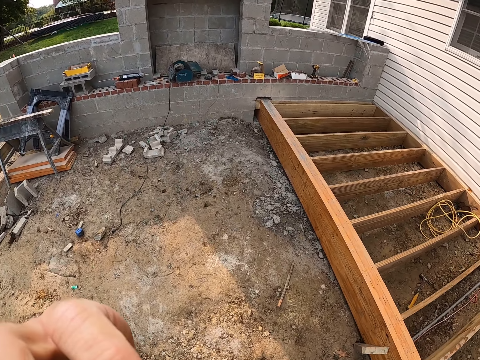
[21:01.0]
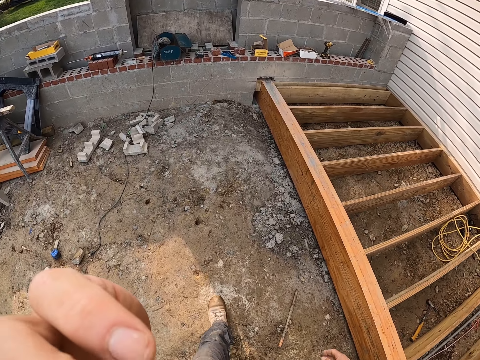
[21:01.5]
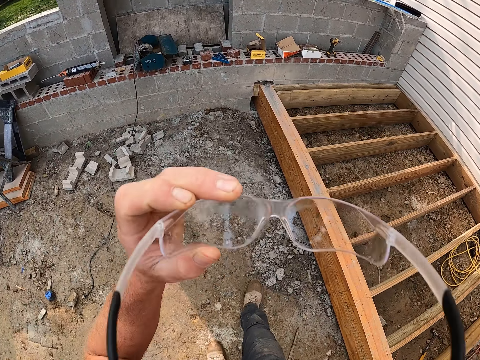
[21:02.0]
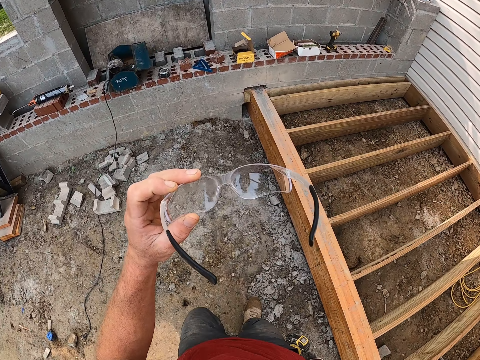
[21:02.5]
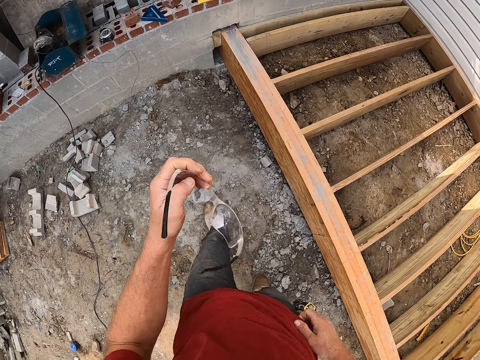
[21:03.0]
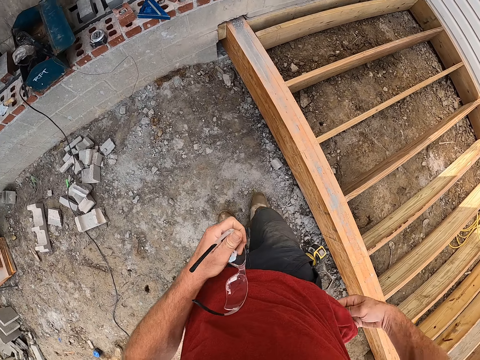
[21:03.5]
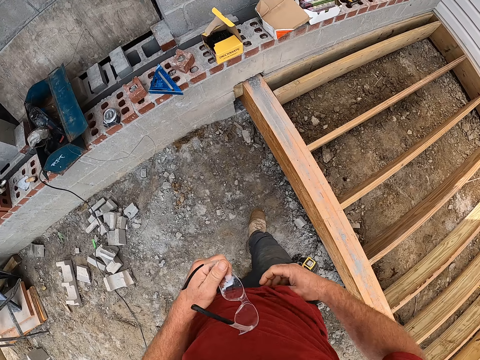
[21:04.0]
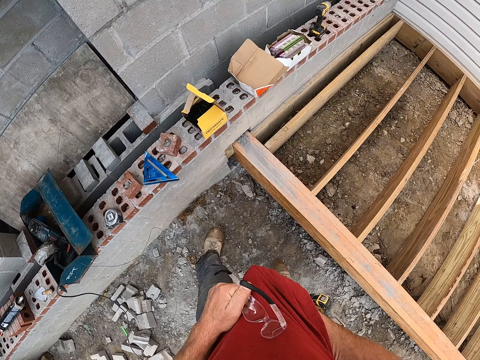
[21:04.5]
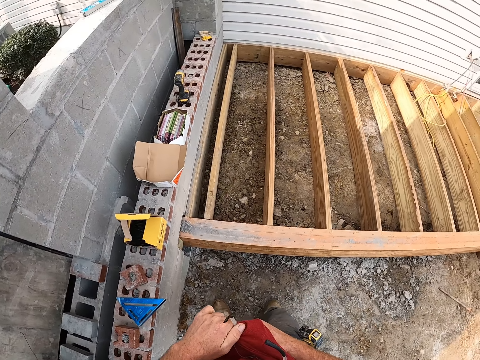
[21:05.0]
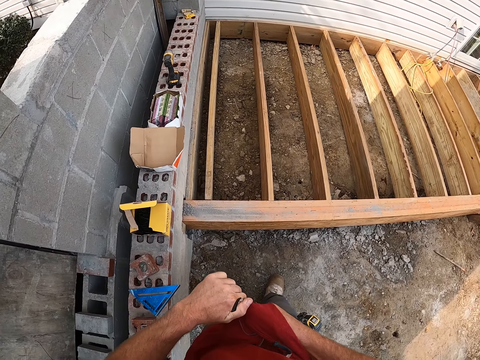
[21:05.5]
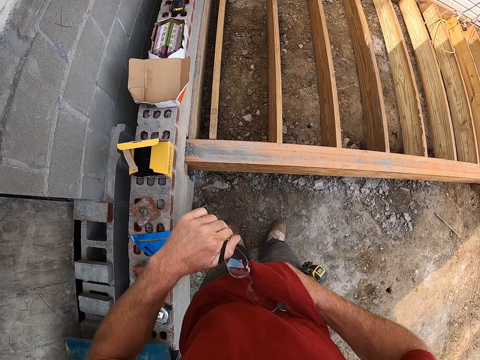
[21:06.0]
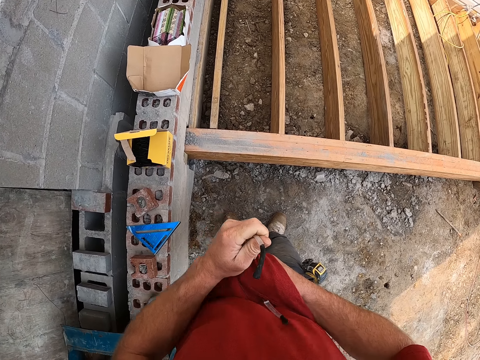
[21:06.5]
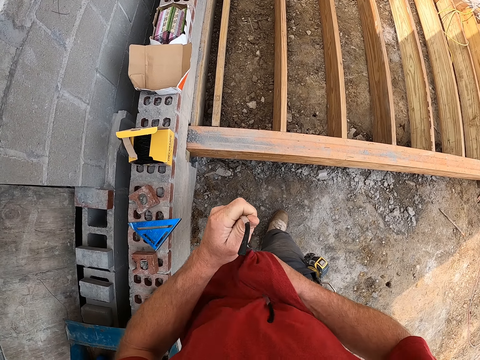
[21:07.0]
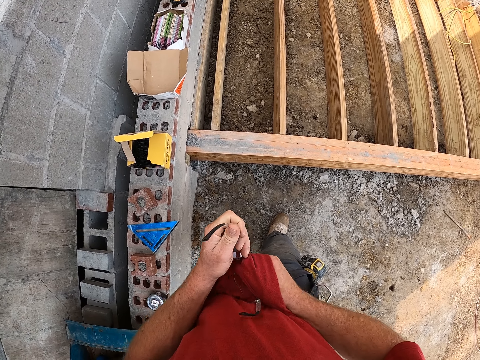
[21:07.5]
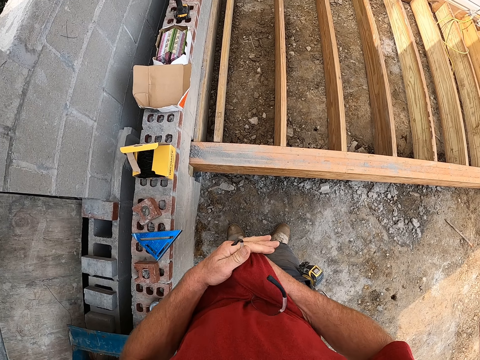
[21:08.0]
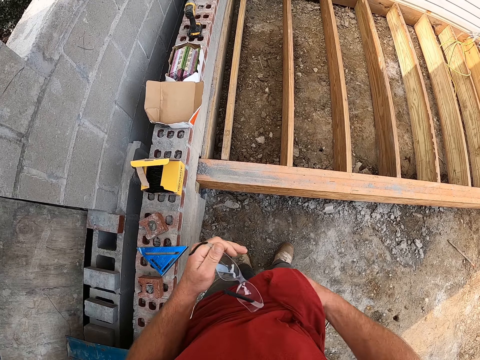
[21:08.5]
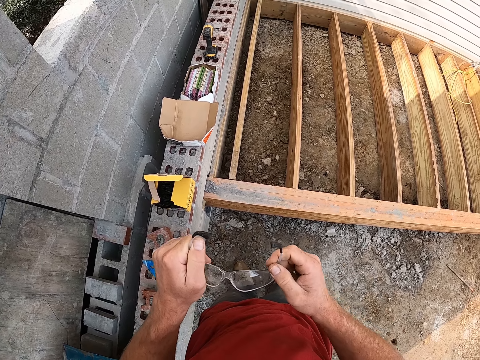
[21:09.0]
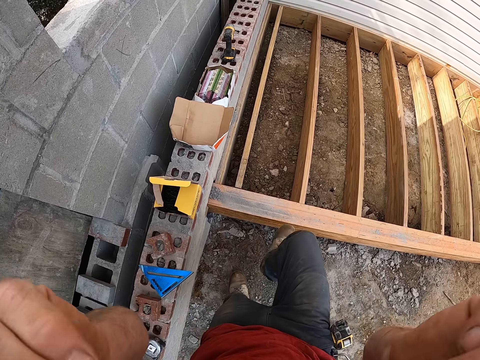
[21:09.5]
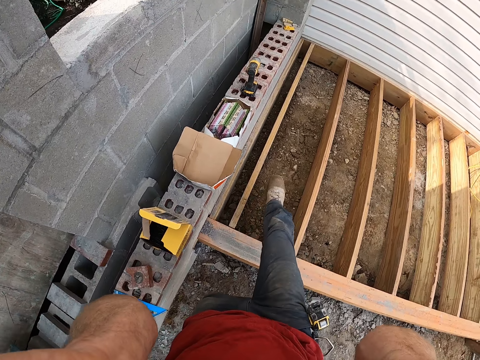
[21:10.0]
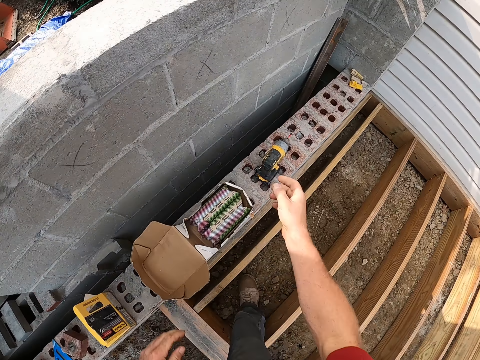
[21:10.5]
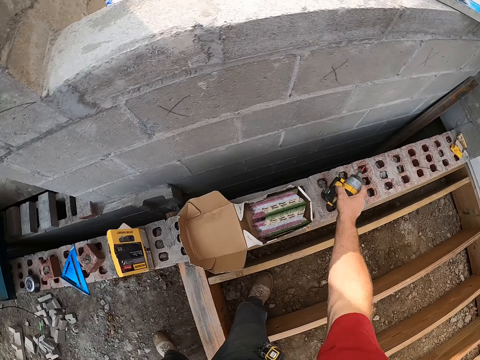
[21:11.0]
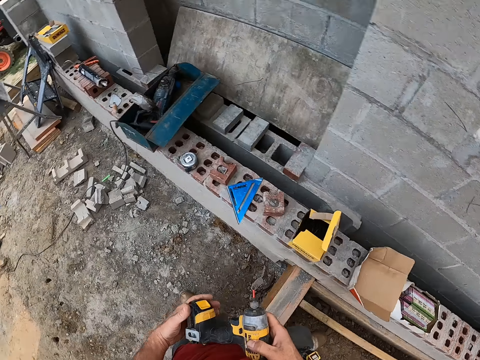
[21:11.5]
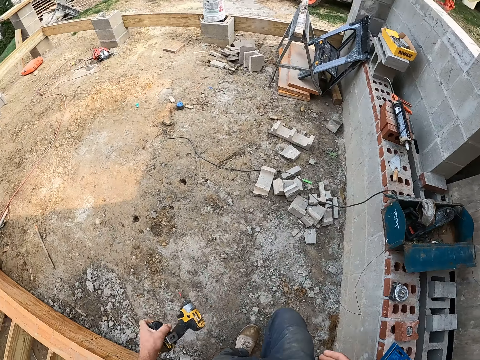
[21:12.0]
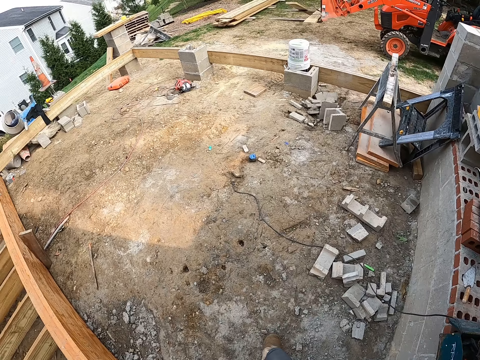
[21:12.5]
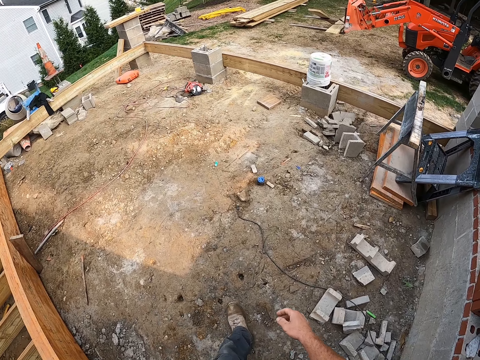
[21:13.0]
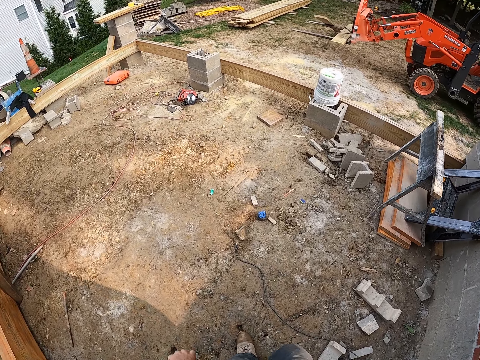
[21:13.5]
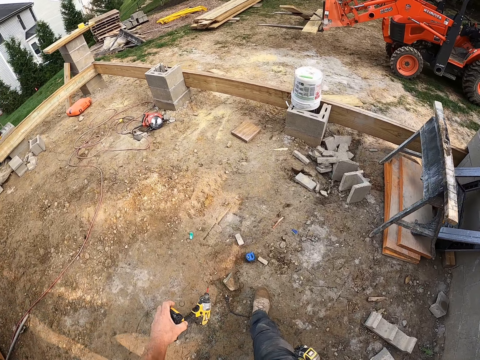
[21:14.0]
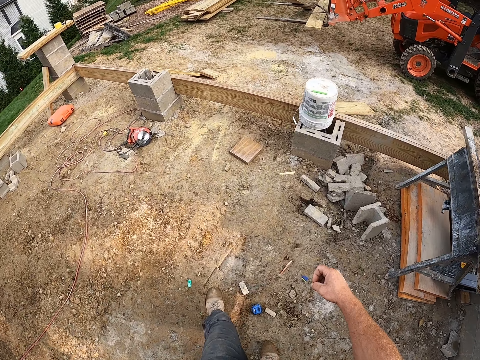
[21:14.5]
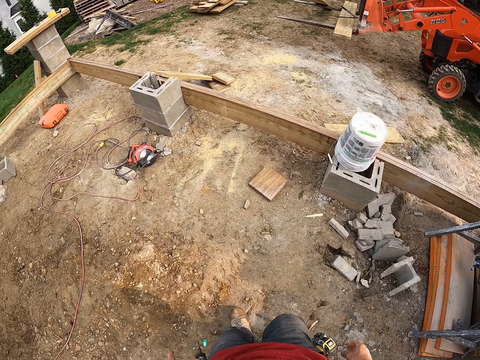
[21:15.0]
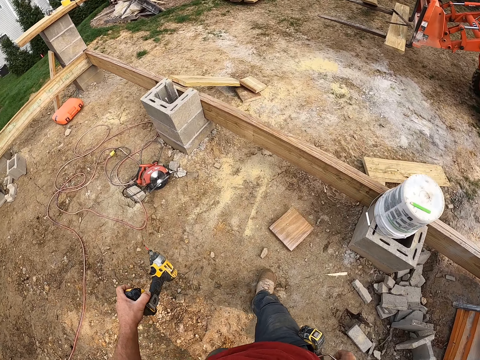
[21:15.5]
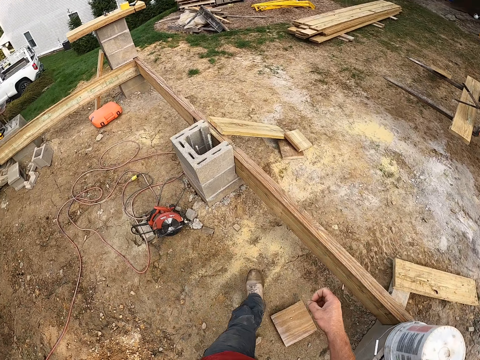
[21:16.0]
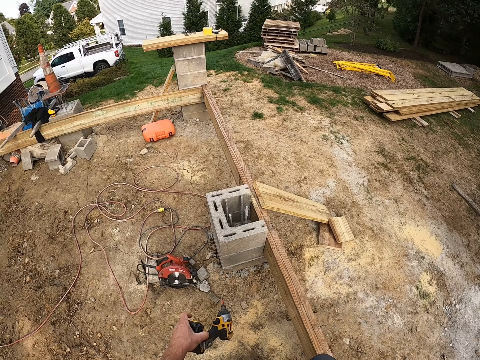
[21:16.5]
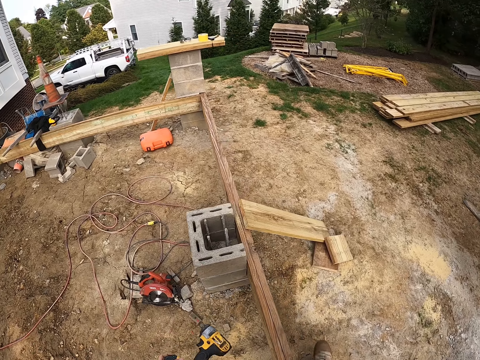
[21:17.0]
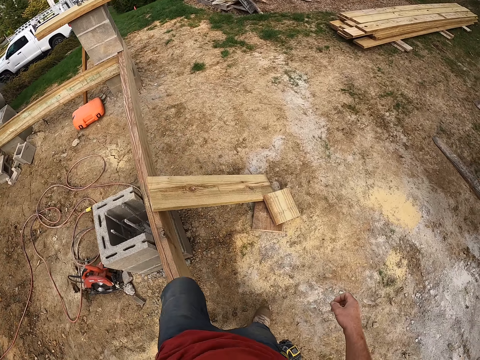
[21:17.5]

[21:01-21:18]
The camera wearer removes his glasses. He cleans the glasses with his shirt. He walks a few steps. He wears his glasses. He picks up a hand drill. He walks to another part of the worksite.

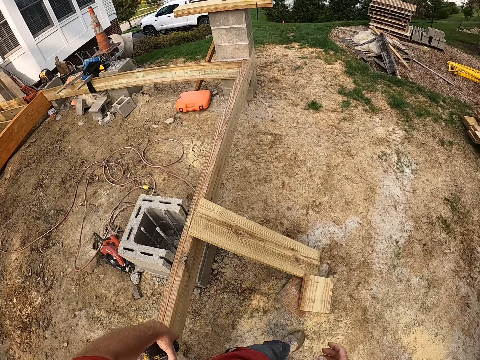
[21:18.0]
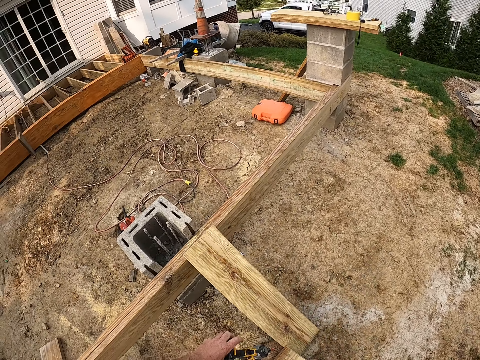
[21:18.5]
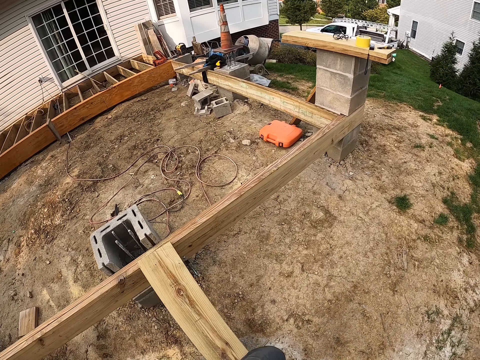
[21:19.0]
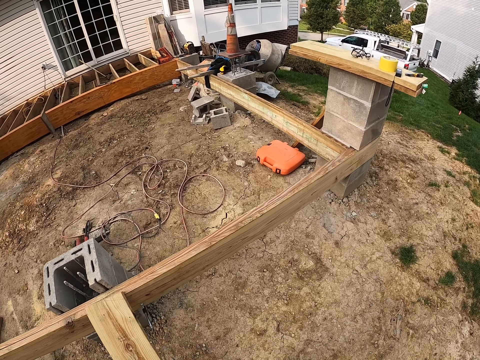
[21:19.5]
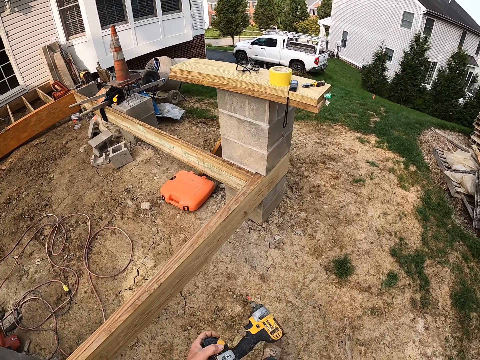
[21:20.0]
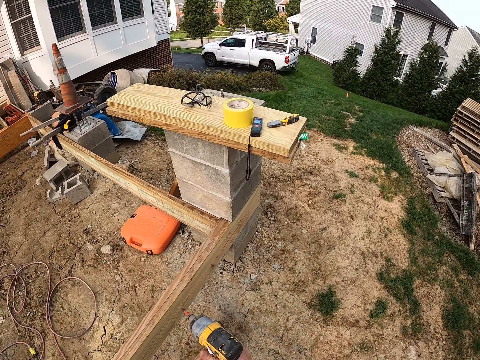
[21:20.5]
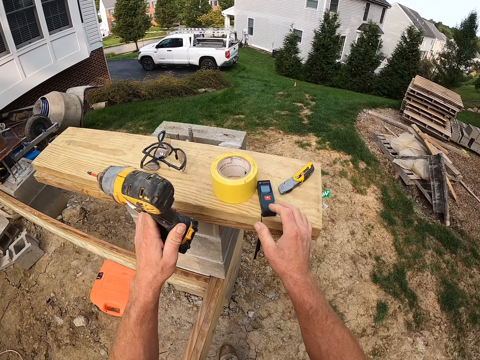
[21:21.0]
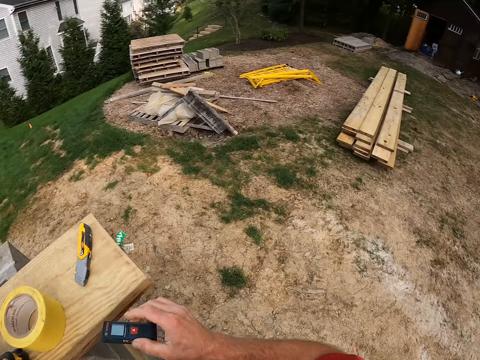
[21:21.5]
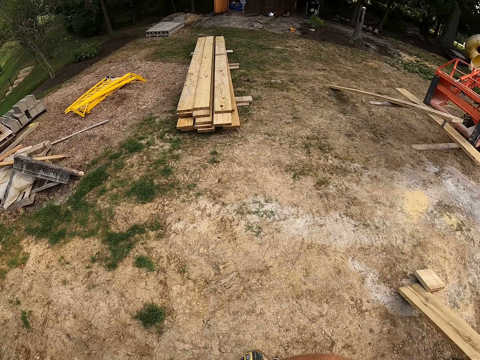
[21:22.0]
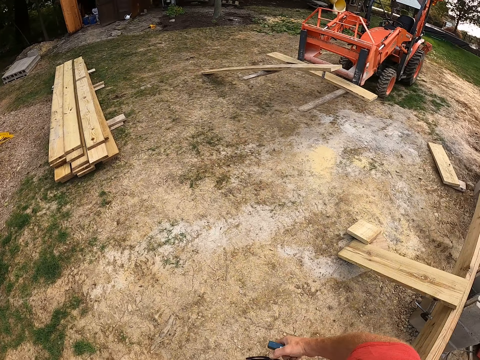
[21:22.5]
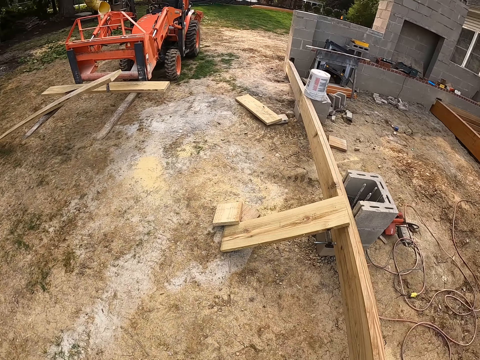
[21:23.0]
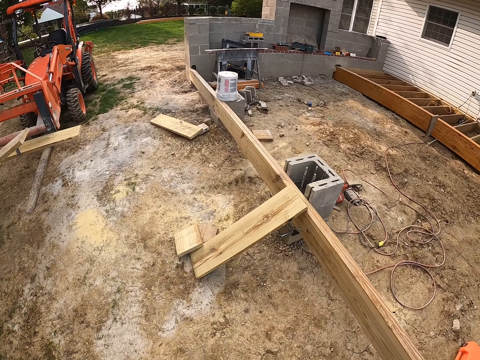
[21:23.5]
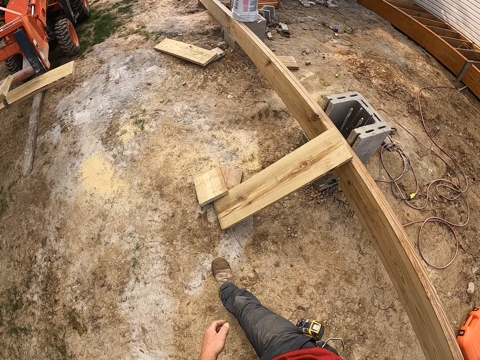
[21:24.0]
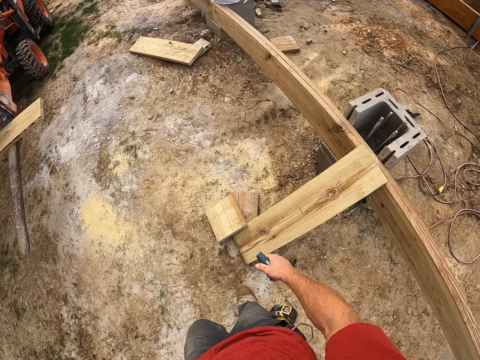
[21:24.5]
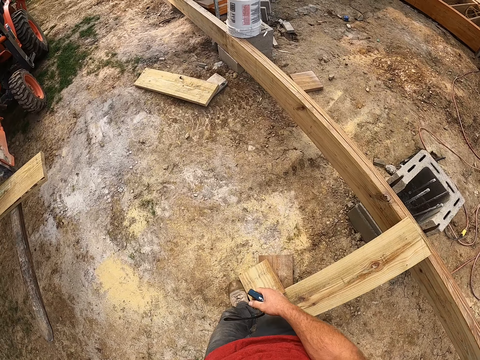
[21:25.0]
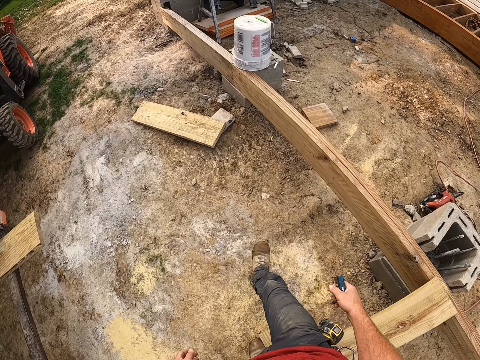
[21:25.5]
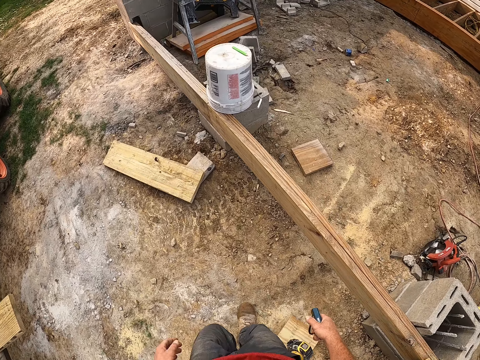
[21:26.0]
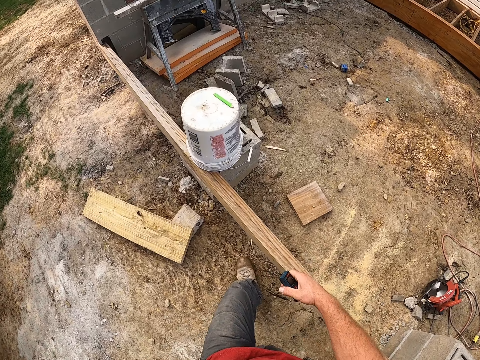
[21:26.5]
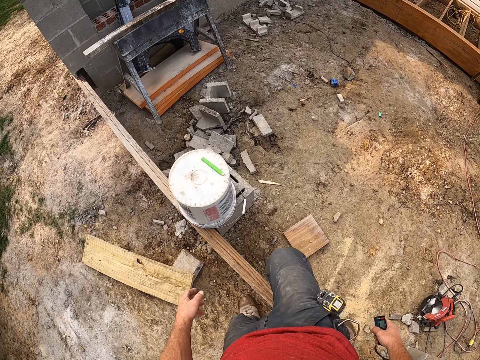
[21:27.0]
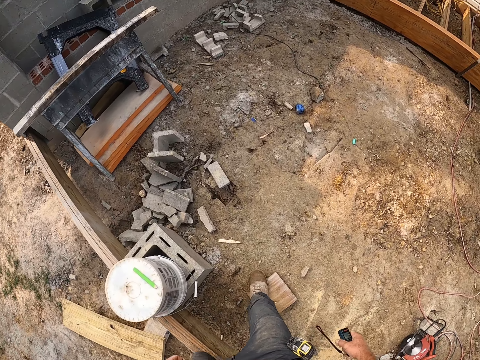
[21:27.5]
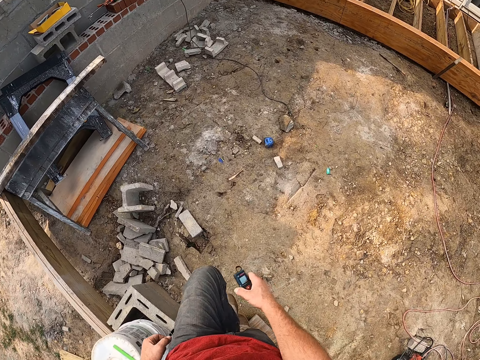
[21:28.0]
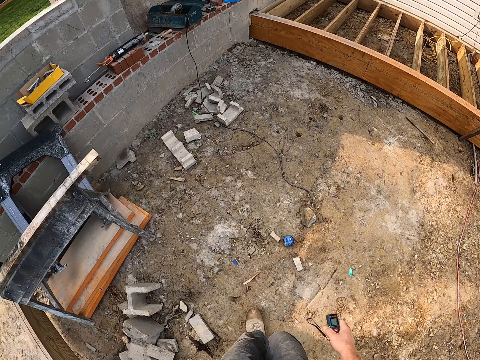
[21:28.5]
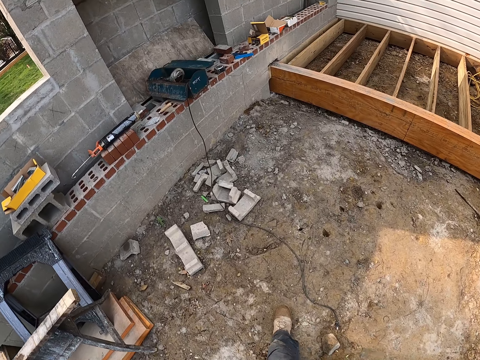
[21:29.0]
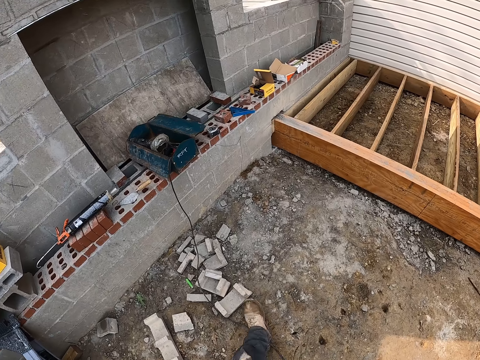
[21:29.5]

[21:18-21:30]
The camera wearer puts the hand drill on top of a wood. They pick up a laser measure from on top of the wood. They walk to another part of the worksite.
